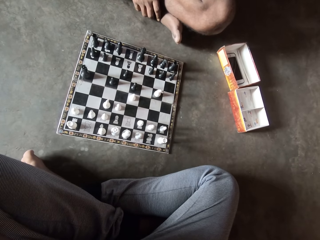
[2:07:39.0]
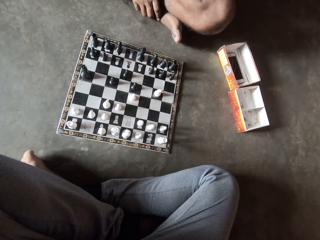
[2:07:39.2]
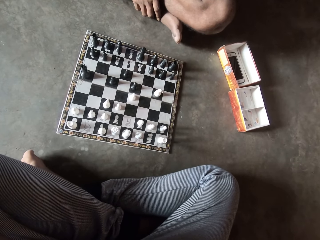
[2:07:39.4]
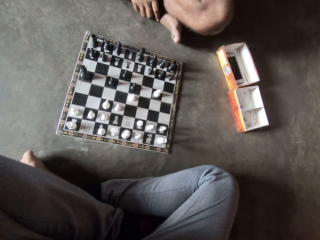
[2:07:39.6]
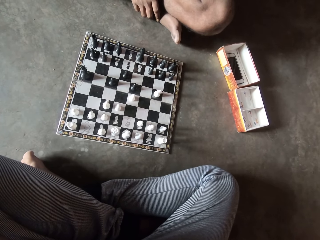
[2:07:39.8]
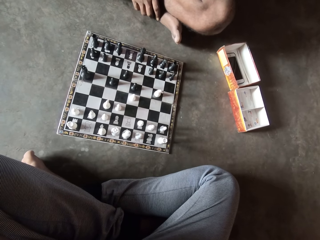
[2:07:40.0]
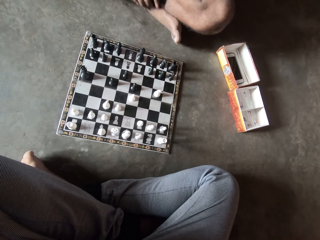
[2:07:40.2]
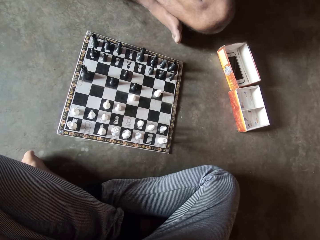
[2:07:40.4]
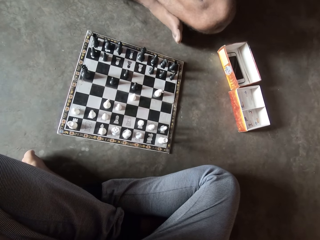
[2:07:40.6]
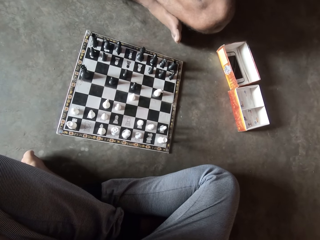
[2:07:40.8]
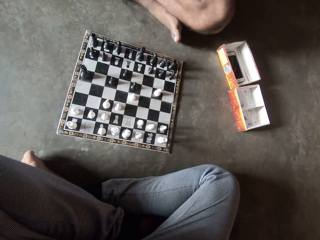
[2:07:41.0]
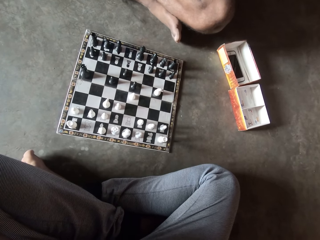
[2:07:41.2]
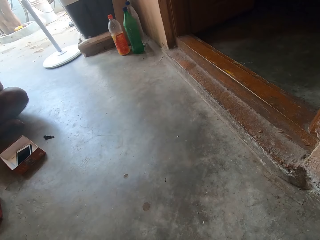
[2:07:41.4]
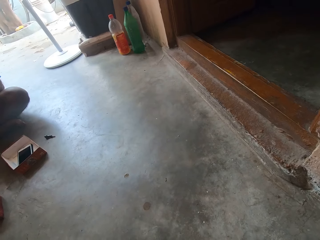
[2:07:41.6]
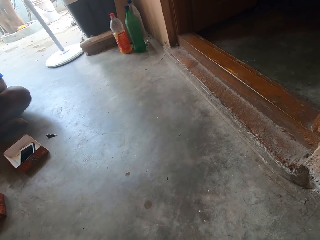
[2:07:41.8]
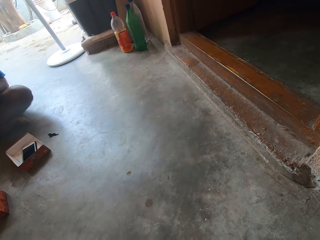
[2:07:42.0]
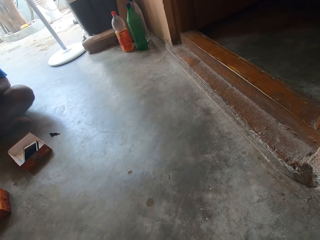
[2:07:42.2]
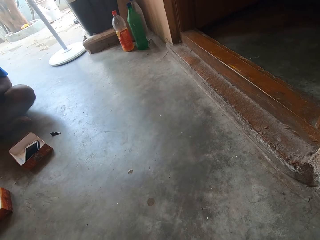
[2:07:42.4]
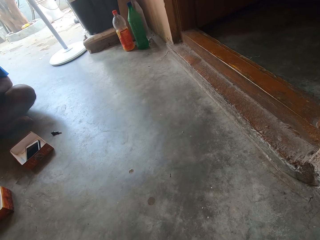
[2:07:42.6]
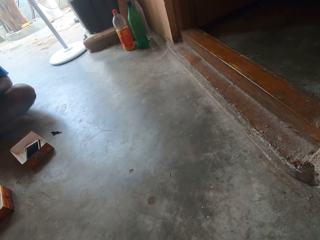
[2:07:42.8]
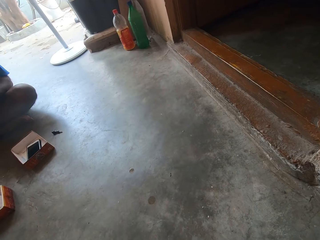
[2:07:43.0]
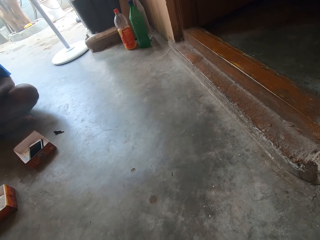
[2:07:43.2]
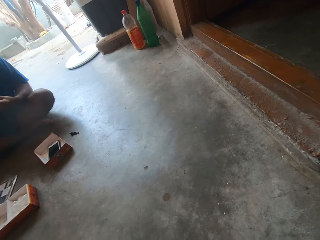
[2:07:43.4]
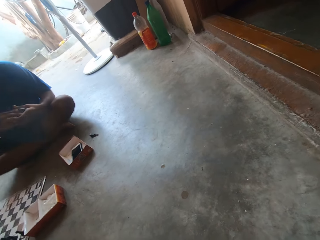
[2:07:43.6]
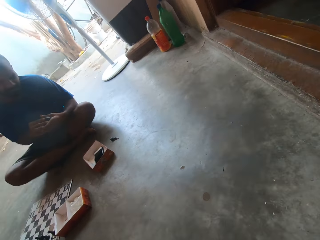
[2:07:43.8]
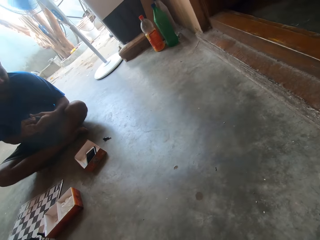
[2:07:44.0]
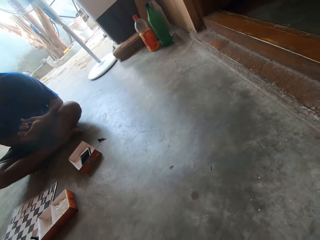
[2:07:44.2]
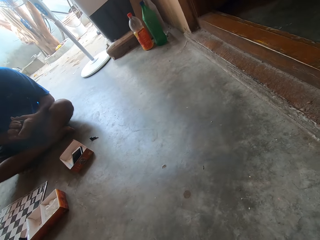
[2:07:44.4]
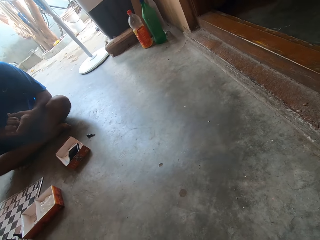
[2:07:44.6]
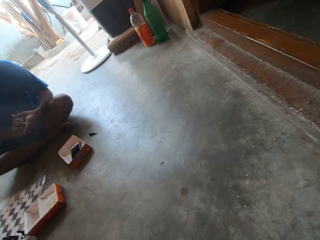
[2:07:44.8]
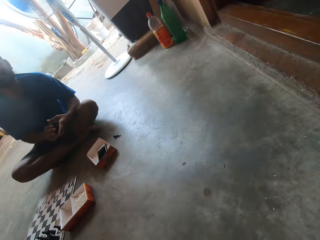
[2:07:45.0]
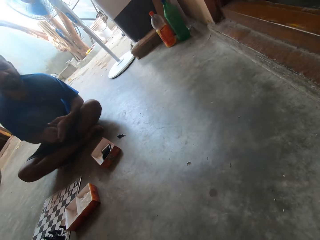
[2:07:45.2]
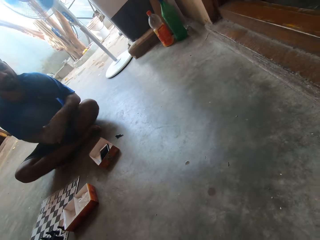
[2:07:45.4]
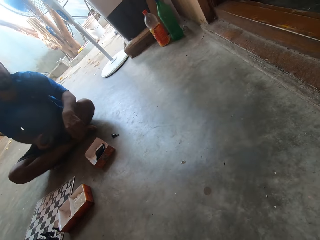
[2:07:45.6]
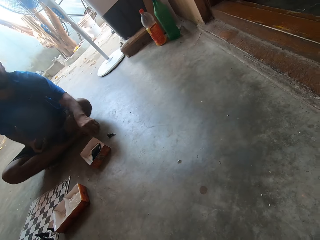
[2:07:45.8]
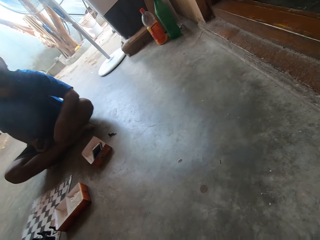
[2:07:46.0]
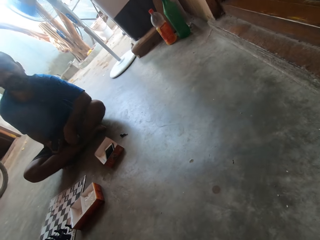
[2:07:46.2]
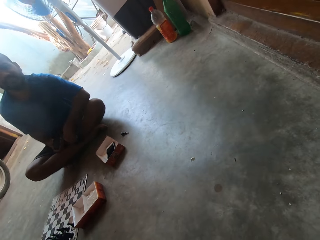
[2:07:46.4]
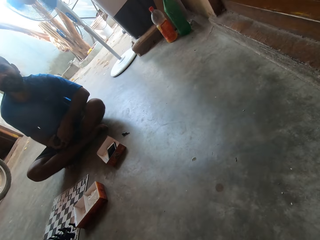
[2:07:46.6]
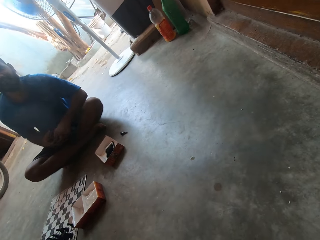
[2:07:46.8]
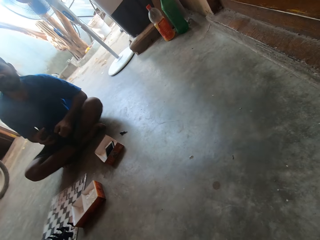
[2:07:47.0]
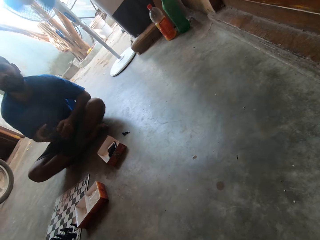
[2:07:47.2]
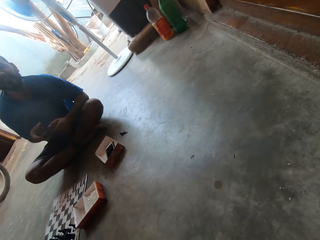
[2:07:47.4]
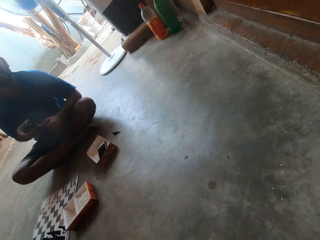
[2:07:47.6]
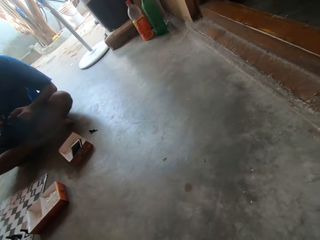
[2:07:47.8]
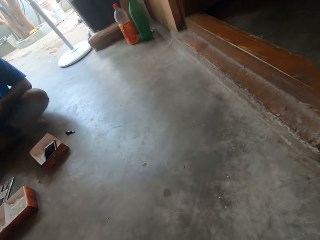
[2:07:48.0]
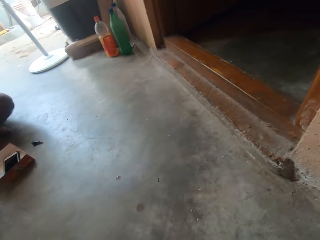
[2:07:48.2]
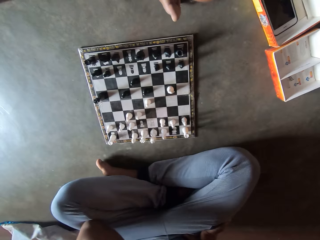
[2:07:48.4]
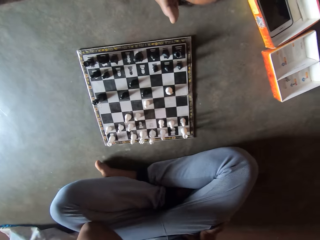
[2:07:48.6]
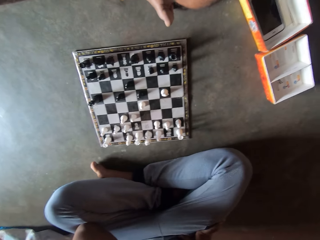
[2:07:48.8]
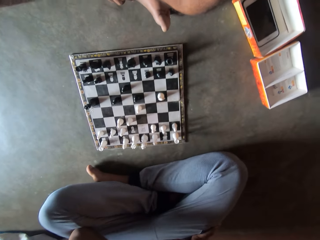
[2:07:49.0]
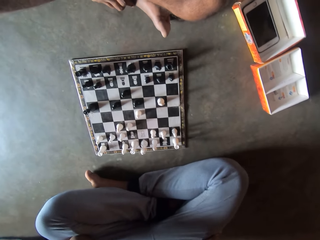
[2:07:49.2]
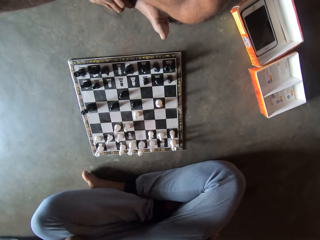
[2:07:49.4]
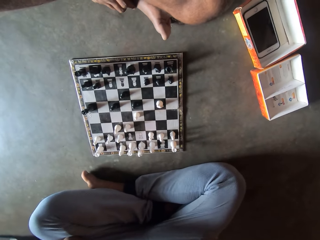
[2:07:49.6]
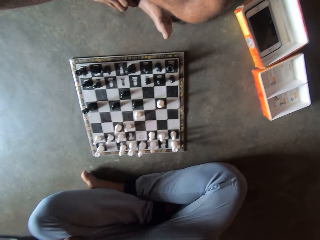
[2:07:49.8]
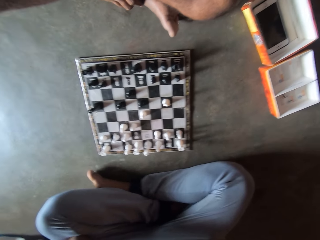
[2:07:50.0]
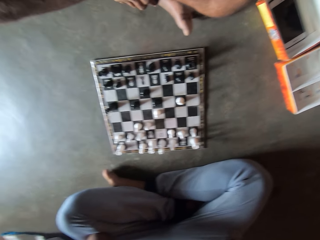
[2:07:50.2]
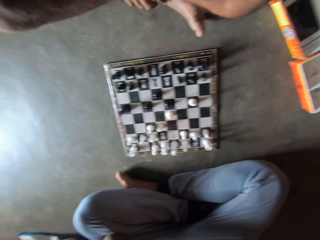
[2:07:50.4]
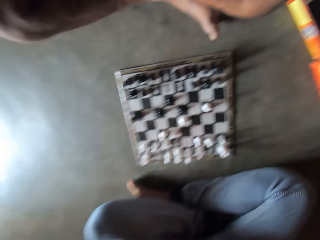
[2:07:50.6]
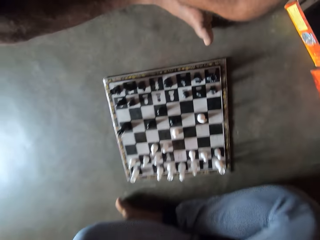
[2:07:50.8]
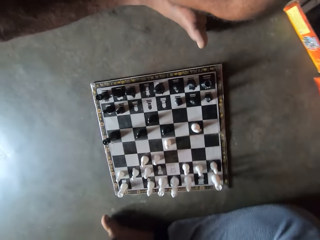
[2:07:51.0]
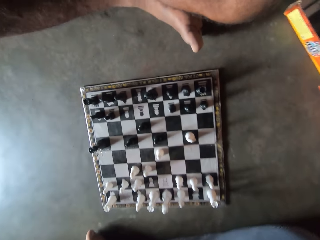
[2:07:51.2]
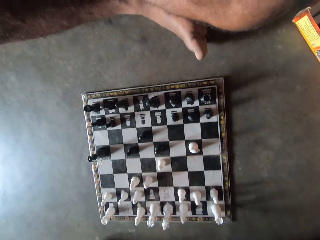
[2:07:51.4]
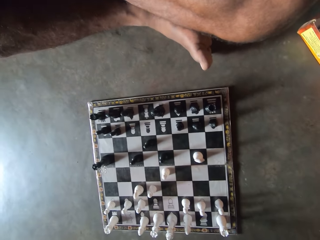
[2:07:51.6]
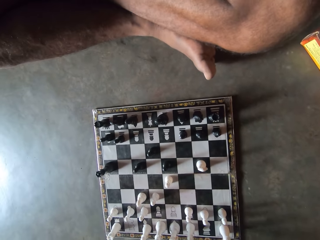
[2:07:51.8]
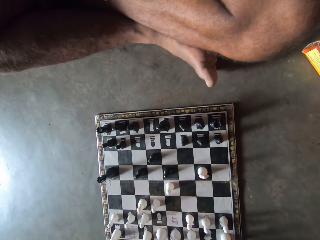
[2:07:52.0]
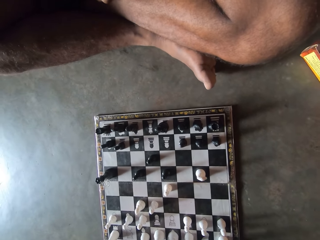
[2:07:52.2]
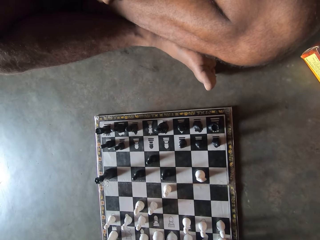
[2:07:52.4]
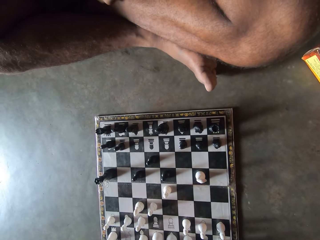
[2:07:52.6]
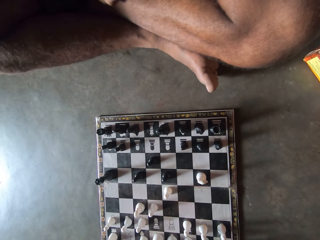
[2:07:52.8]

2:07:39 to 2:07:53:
A man removes his hand from his leg. The camera wearer looks in the direction of the man. They look on the other side. The man assembles a device in his hands. The man stretches his hand towards the box and touches his leg. The camera wearer and the man are looking at the chess board.

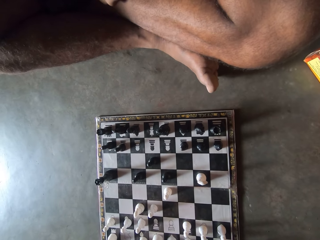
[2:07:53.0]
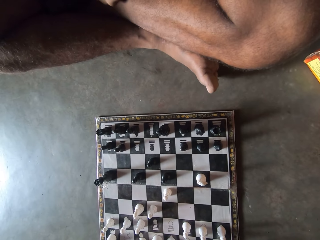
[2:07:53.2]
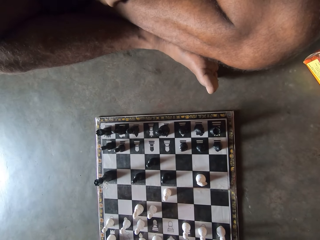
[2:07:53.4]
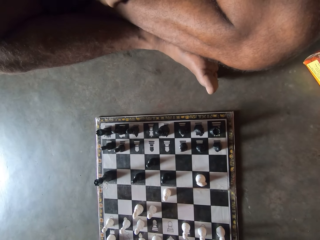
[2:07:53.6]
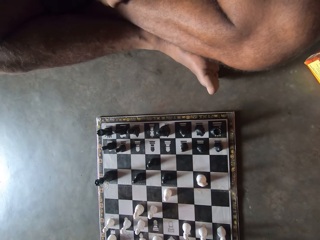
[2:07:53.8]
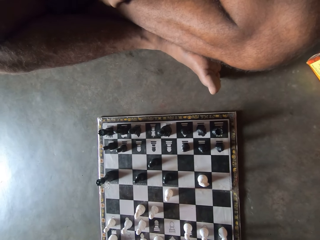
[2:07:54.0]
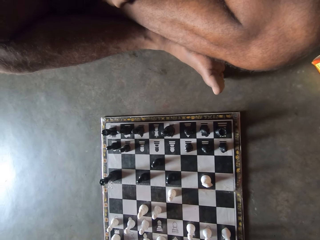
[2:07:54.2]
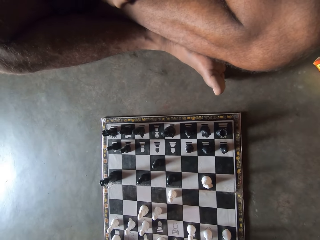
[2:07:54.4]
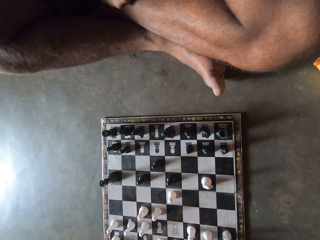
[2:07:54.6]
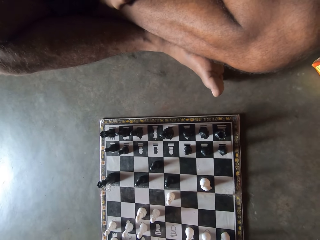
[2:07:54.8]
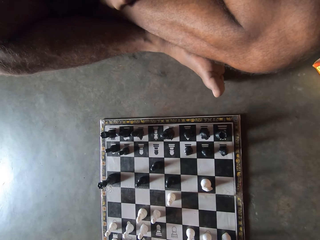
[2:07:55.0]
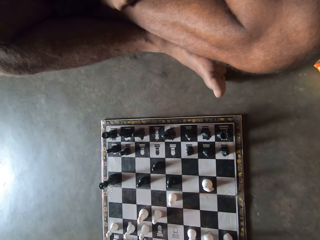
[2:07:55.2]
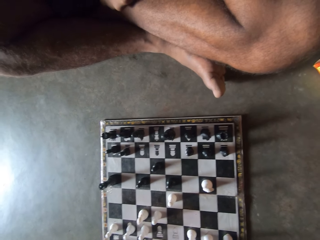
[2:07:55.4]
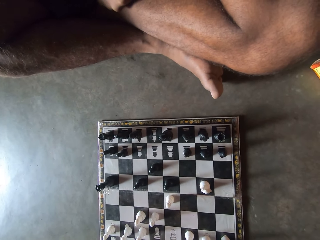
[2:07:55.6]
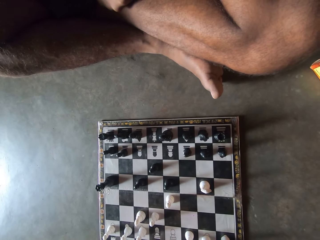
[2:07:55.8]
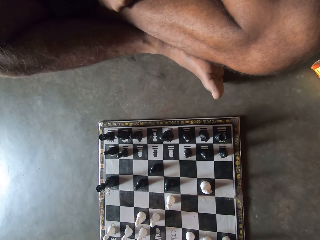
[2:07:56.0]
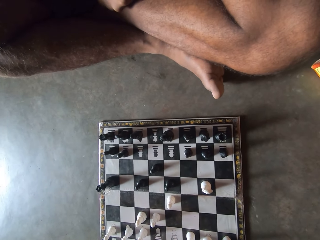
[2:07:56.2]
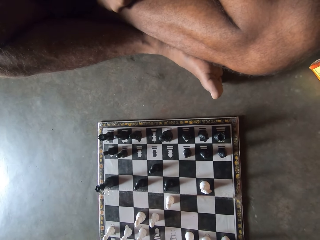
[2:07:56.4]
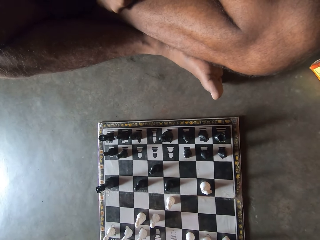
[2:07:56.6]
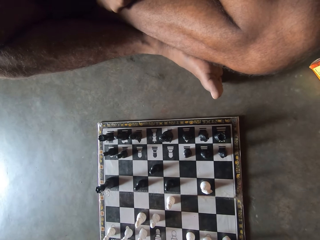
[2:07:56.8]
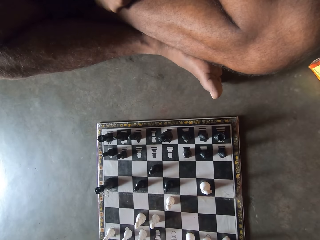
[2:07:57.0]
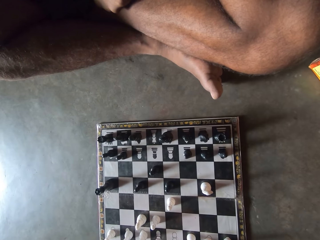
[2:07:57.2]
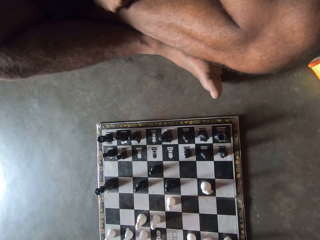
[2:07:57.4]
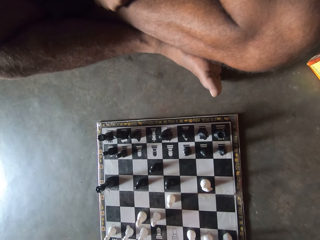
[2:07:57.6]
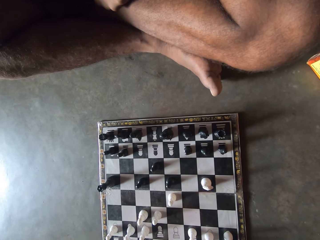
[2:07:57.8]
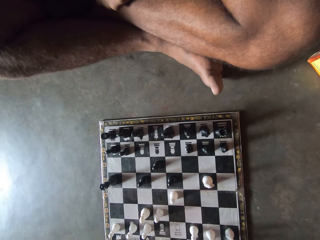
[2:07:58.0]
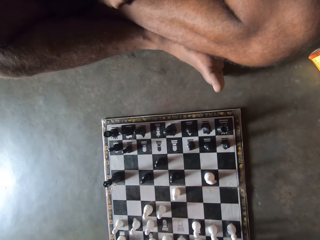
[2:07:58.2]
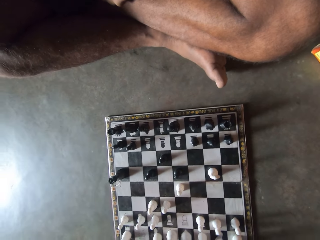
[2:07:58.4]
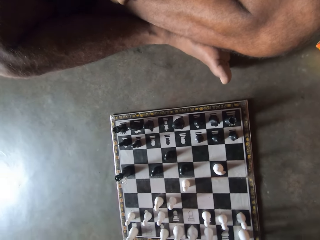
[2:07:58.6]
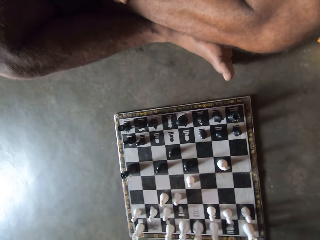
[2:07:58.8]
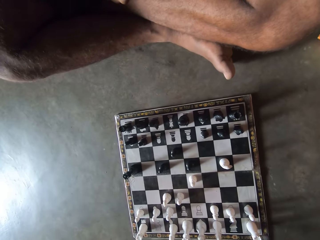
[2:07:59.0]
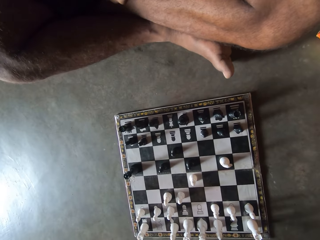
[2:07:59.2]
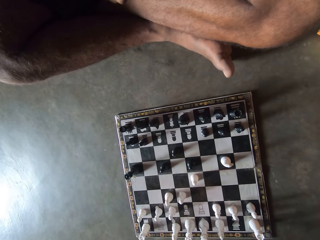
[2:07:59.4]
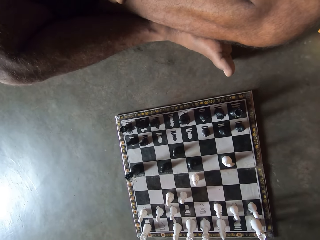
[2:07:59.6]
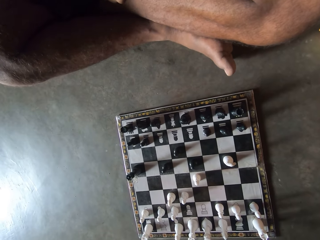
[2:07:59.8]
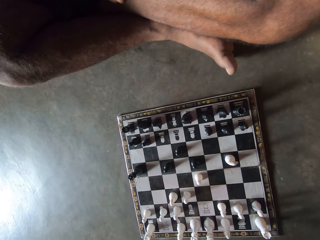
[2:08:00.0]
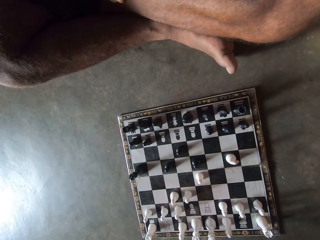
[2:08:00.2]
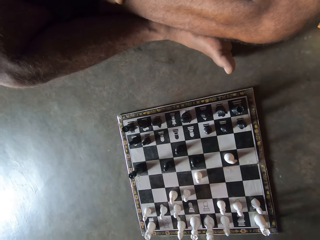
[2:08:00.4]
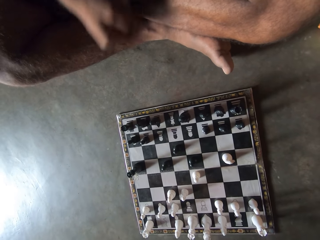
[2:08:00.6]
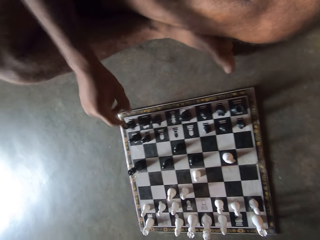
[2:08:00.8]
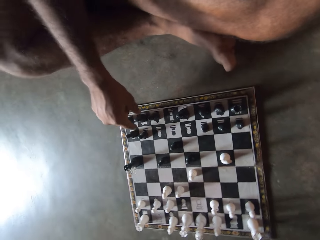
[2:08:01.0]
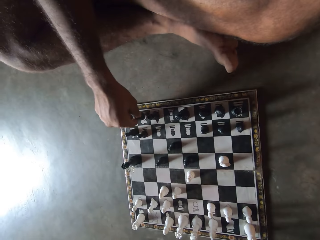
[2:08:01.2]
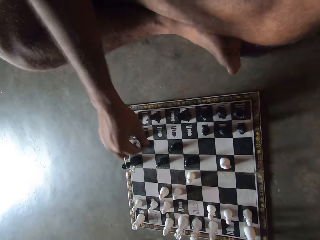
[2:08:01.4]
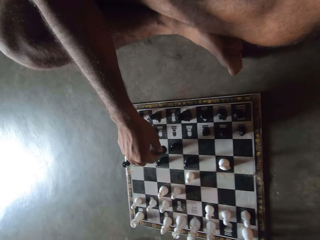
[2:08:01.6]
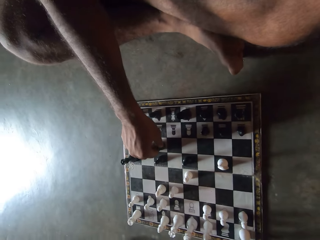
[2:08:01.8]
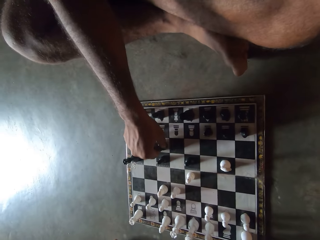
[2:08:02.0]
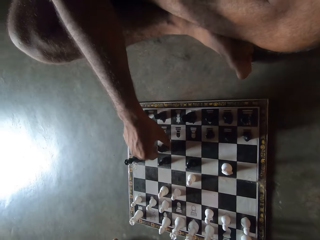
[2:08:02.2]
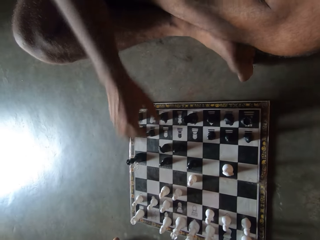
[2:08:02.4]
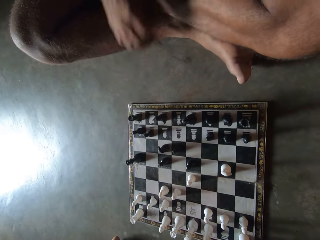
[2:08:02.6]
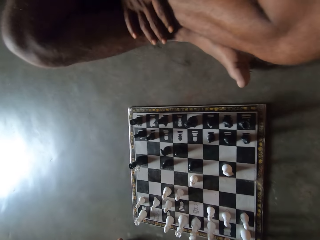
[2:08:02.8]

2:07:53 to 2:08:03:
The camera wearer moves a black piece on the chess board with his right hand. He holds the chess piece and puts the chess piece on the chess board.
